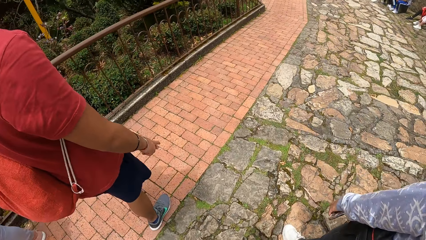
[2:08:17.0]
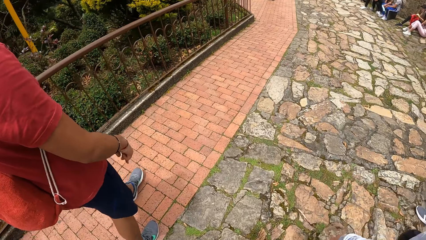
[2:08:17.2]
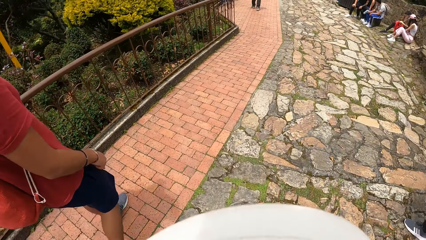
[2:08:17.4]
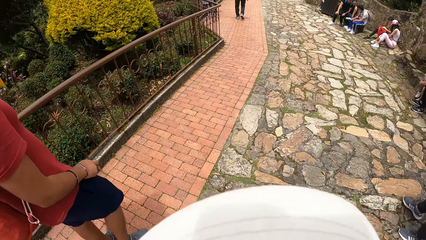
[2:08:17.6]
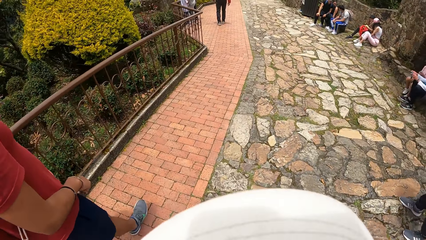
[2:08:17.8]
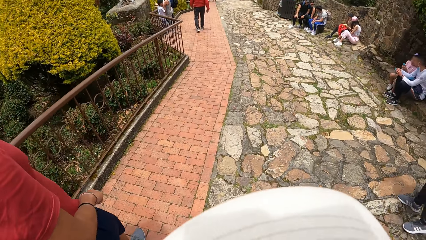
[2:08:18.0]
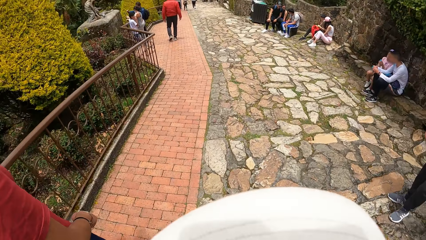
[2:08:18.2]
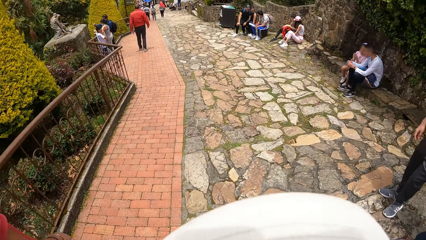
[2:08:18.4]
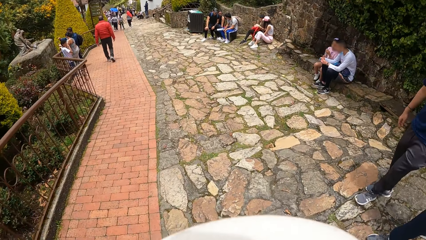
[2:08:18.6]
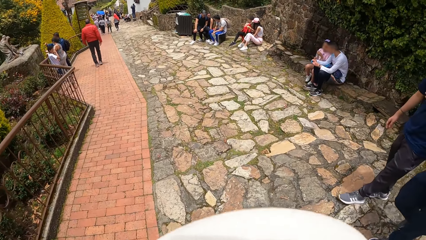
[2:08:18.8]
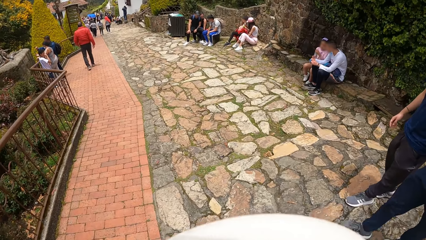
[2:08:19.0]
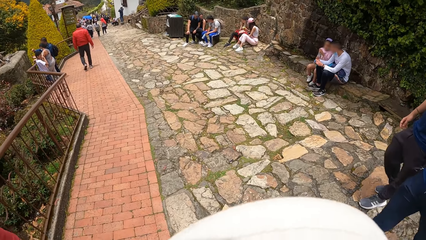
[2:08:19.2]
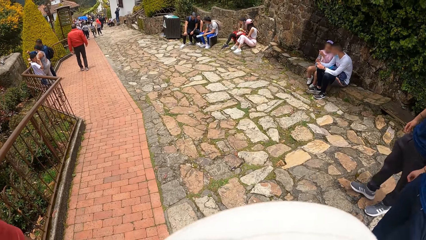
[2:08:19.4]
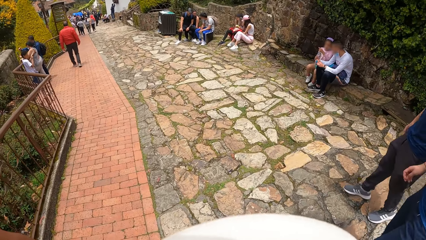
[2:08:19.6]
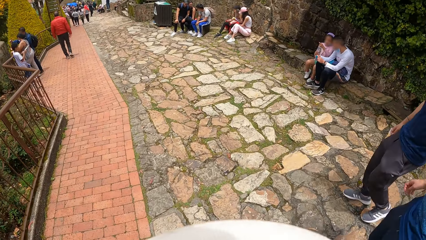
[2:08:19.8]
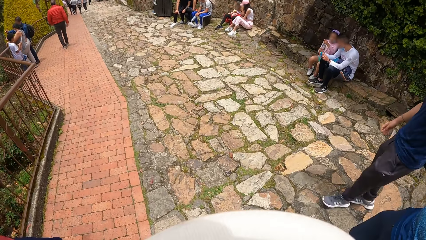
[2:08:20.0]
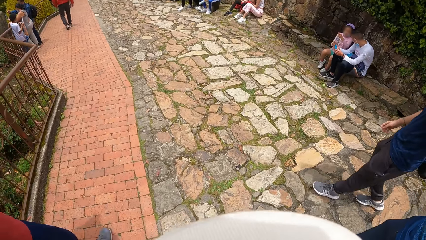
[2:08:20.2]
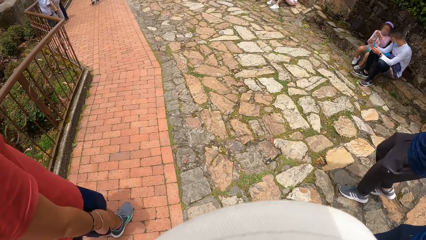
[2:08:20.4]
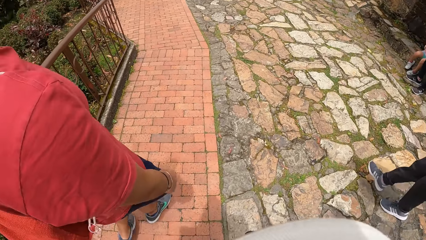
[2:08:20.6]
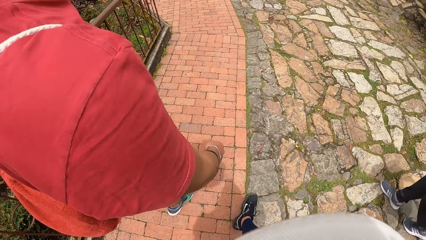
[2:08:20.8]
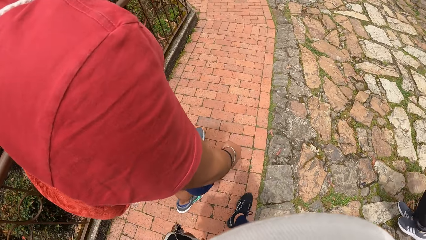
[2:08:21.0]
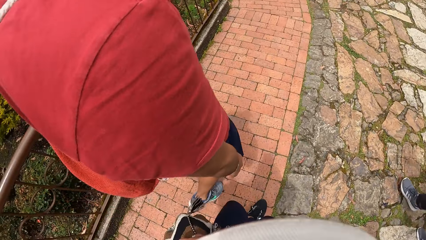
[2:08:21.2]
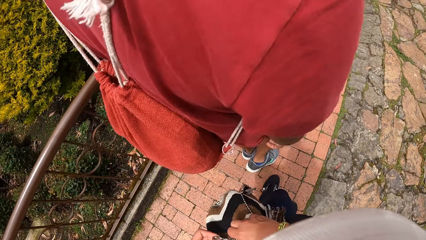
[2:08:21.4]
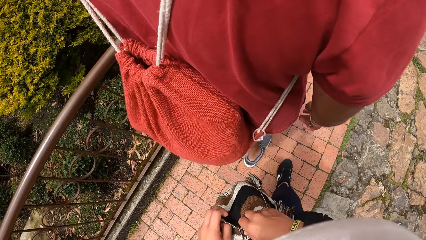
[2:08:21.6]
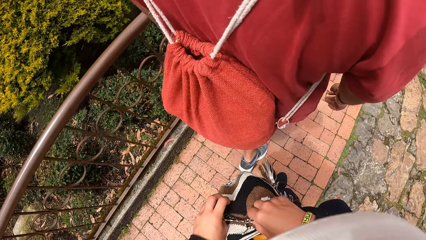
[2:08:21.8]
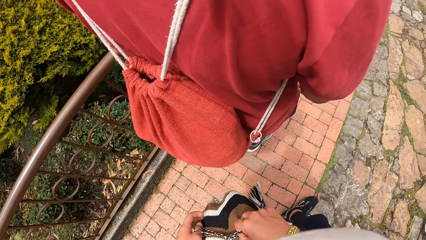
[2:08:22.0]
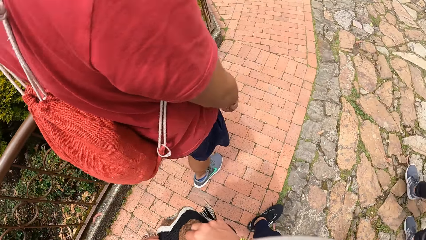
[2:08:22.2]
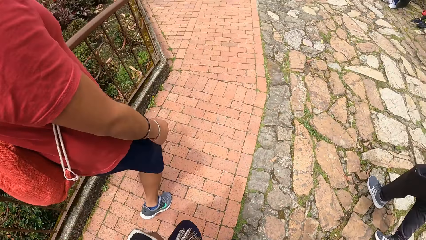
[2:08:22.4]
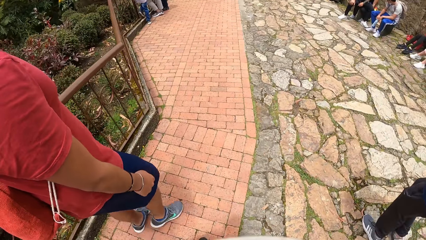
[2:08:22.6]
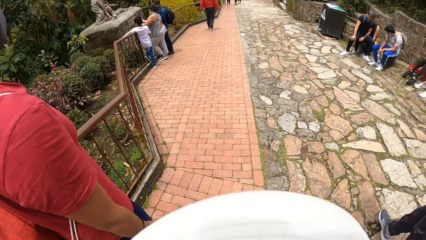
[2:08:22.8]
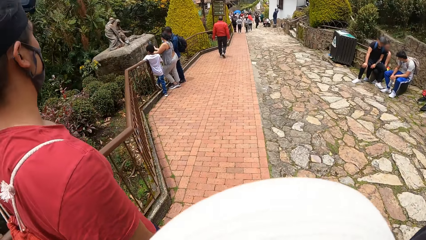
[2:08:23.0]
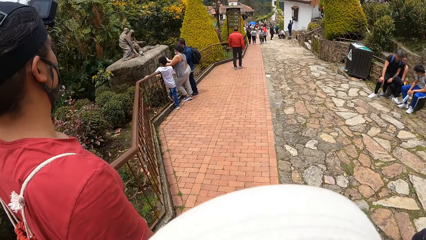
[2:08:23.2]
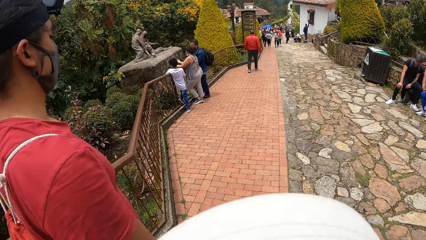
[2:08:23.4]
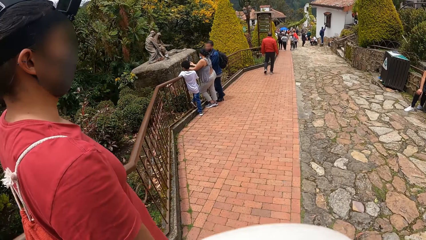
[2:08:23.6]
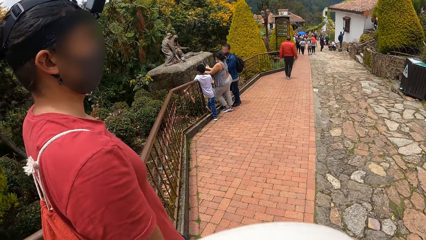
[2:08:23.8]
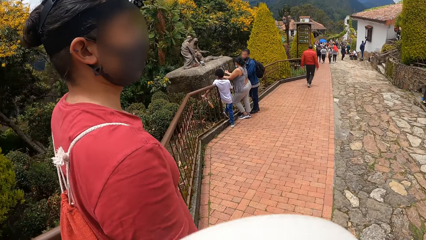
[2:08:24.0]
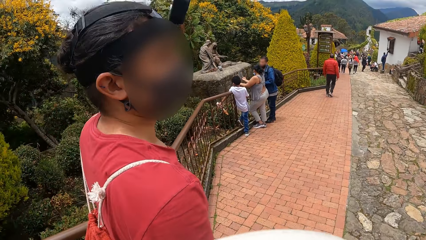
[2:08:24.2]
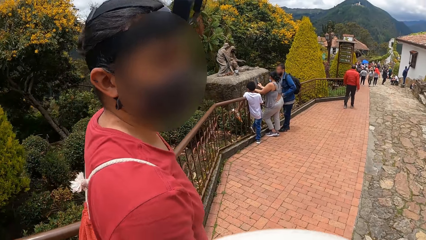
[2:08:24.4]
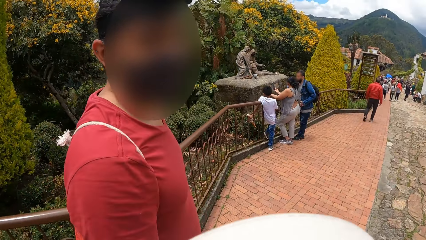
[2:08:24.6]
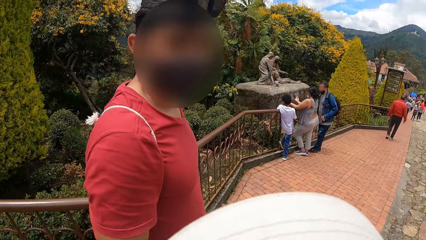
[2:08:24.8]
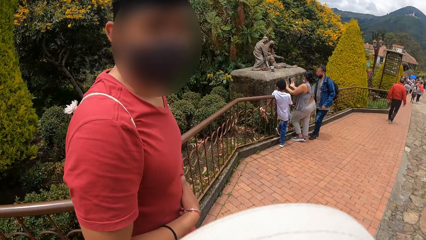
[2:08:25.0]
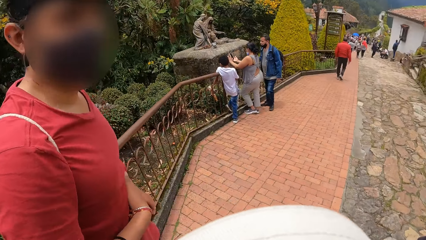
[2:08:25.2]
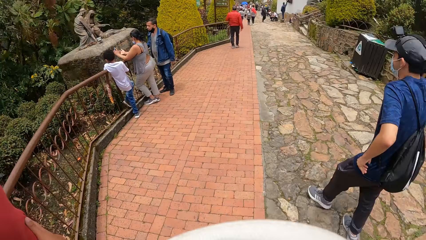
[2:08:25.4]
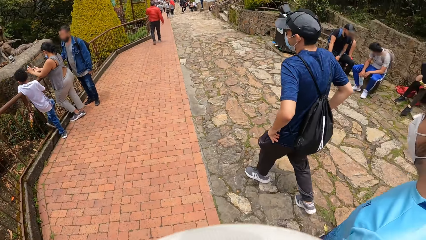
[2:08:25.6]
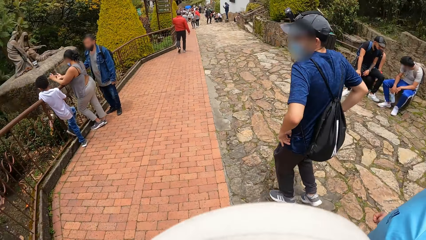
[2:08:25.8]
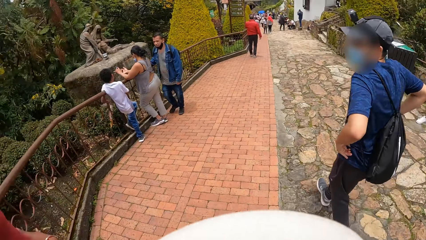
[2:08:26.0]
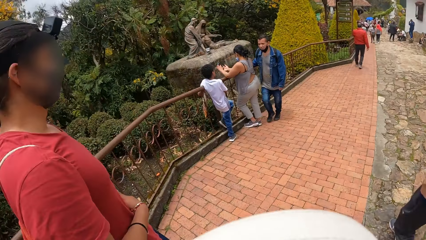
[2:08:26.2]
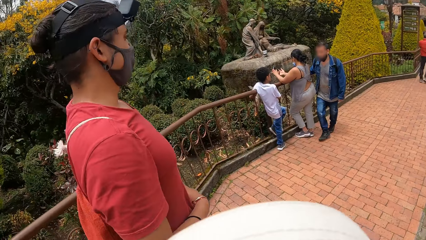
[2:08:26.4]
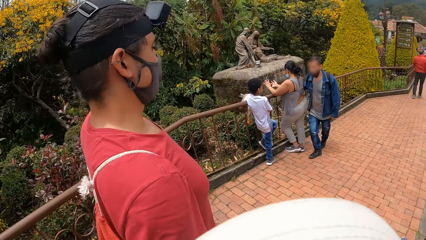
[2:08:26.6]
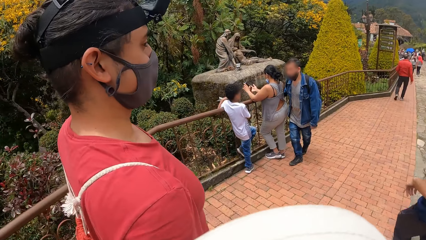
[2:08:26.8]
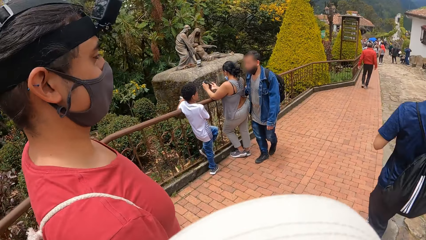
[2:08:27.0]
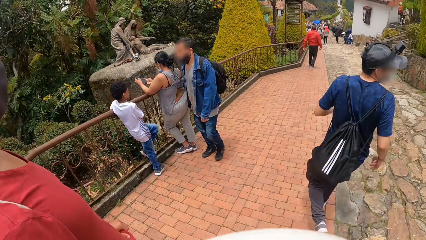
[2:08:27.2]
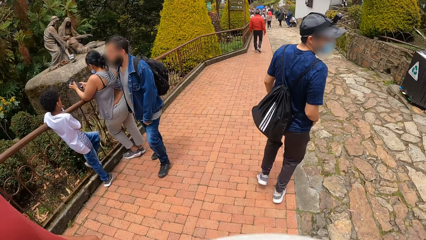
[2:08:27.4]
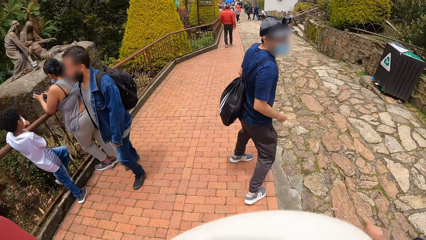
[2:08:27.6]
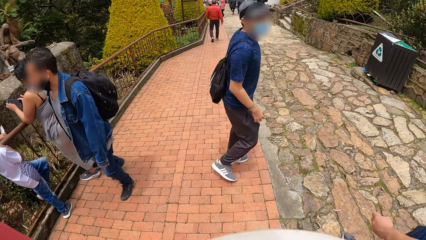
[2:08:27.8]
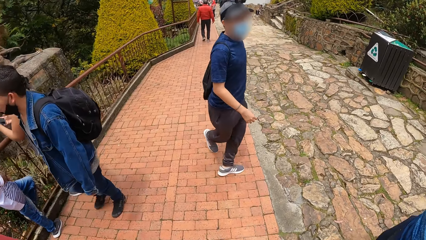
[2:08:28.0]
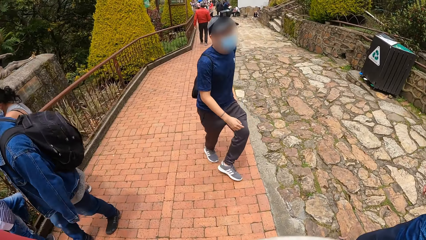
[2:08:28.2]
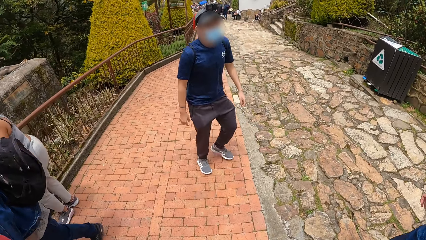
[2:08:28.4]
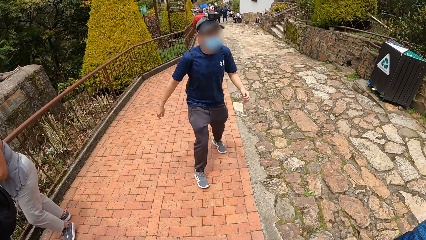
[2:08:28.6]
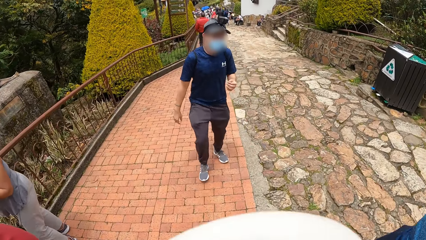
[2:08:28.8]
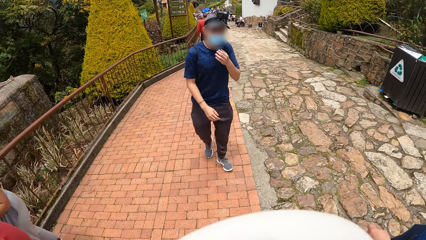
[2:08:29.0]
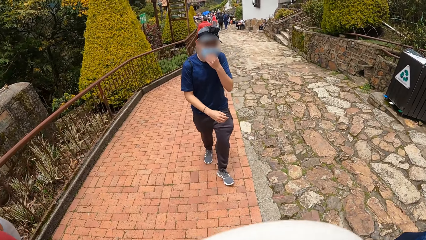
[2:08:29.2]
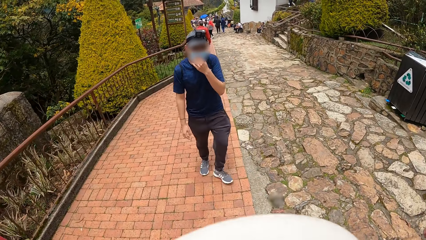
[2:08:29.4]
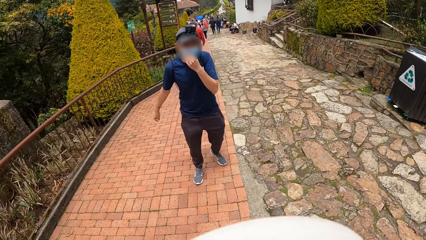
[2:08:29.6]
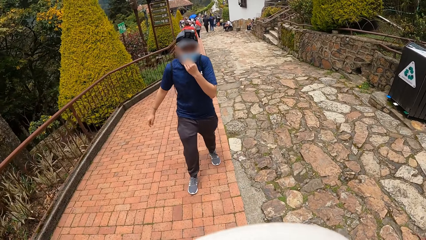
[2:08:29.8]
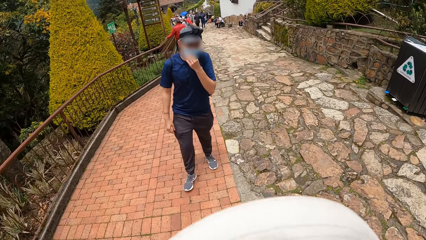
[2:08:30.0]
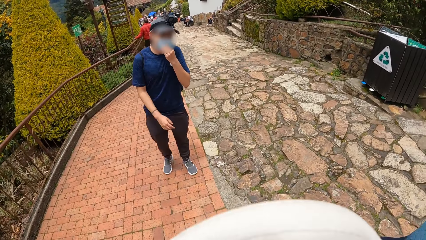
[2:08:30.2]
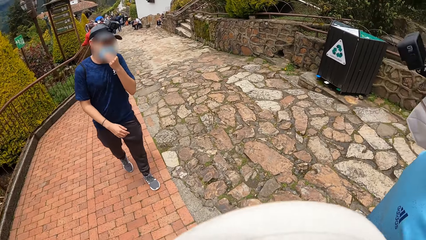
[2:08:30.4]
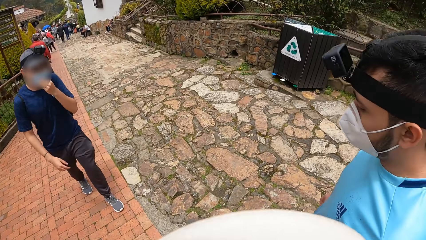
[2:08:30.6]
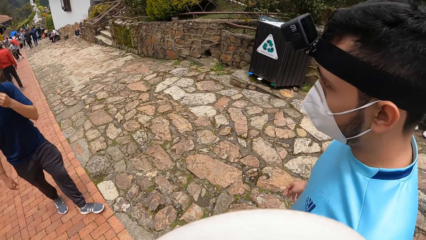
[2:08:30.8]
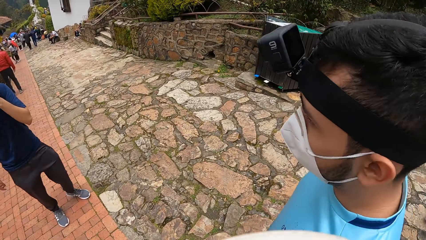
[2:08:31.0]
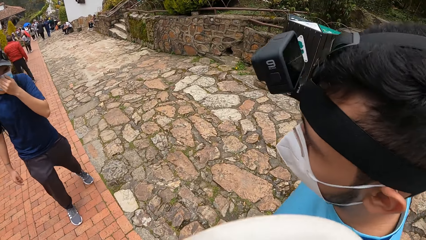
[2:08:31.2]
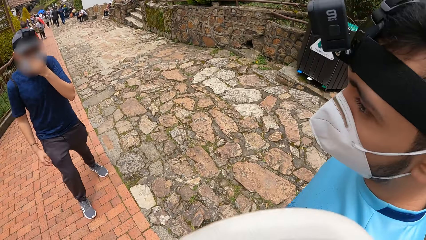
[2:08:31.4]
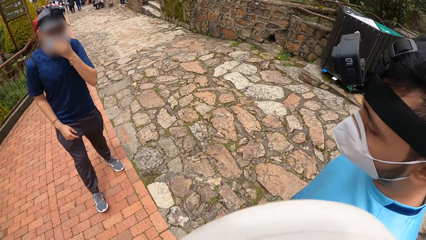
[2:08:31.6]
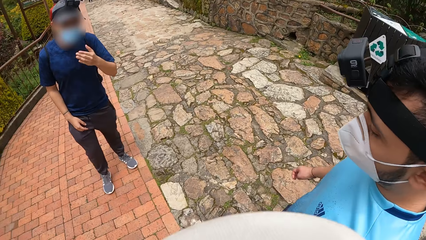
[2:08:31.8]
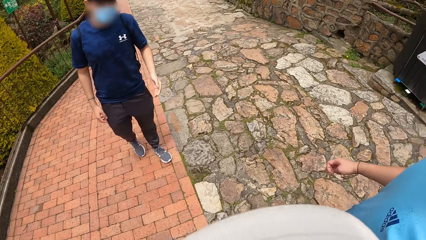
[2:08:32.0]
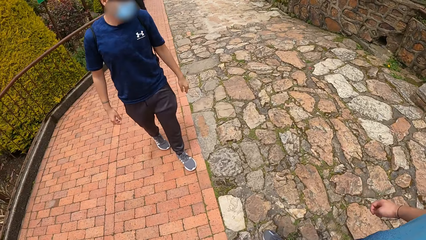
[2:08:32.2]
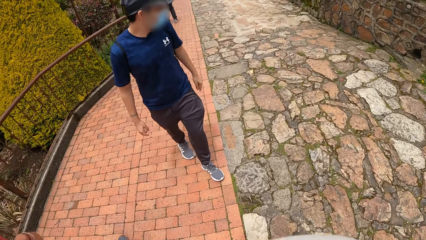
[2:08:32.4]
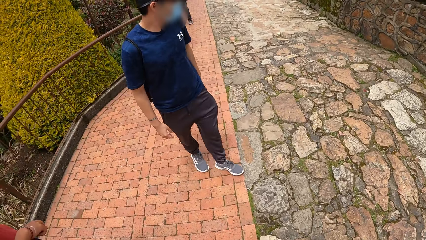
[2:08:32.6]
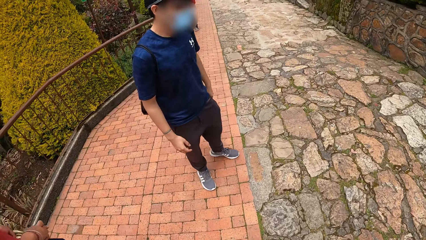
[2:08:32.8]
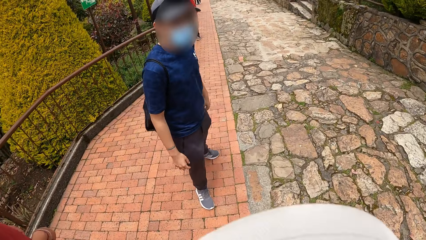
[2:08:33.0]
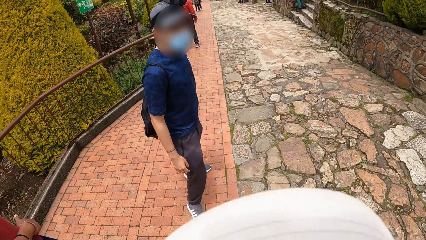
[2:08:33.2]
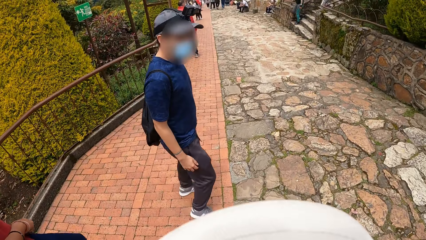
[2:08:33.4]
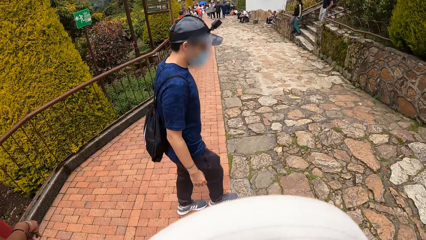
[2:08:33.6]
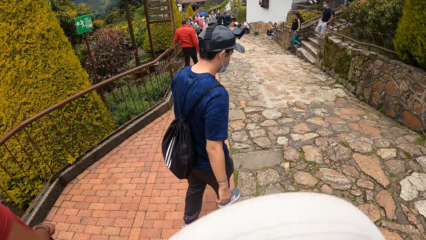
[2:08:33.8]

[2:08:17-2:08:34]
A person stands in front of the camera wearer. Another person walks beside the metal structure. The camera wearer opens a string bag by his side with both hands. A third person moves the water bottle on hand. A man interacts with the camera wearer. The camera wearer closes the bag. The first person moves the hand on the metal structure. The camera wearer interacts with a second man, the first man, and a third man. A fourth person walks beside. The third man interacts with the camera wearer, the first man, and the second man. The third man moves facing the camera wearer, adjusts the facemask on his face with his left hand and moves the hand to the mask.
